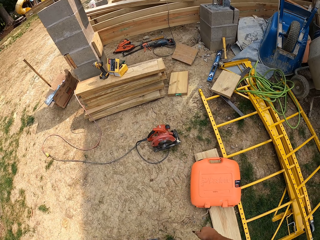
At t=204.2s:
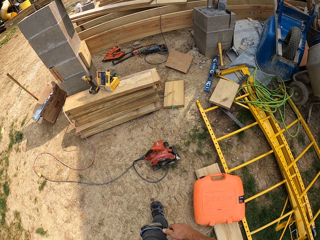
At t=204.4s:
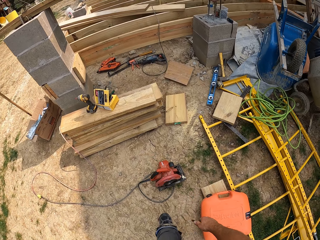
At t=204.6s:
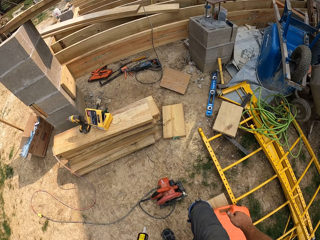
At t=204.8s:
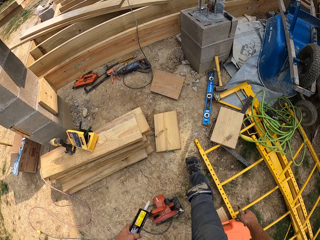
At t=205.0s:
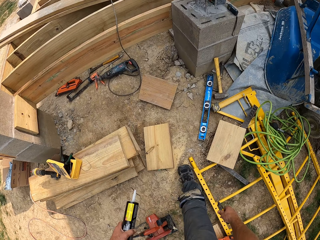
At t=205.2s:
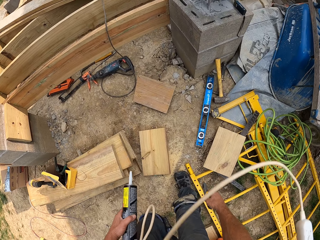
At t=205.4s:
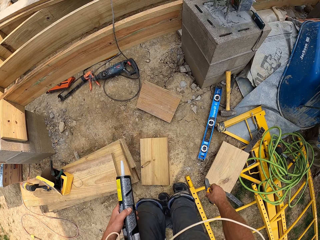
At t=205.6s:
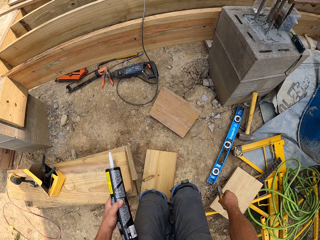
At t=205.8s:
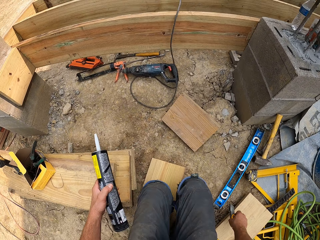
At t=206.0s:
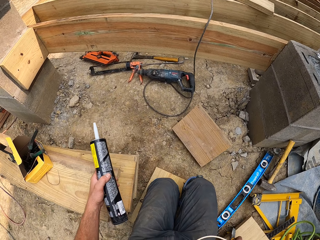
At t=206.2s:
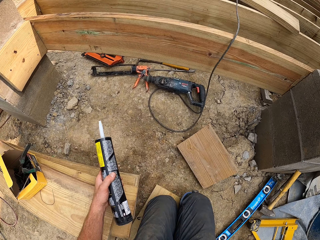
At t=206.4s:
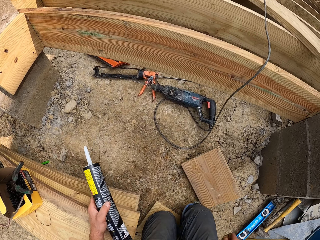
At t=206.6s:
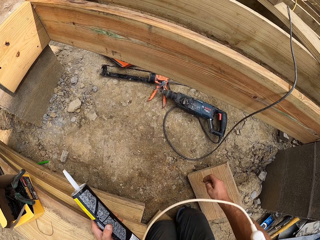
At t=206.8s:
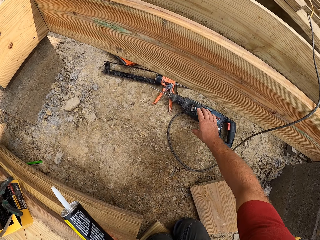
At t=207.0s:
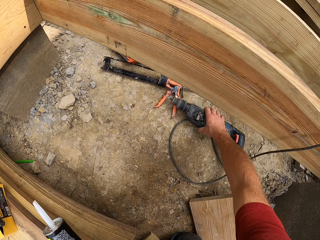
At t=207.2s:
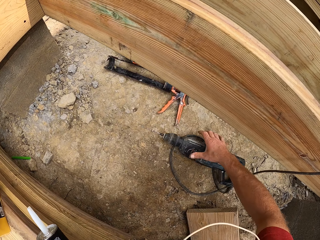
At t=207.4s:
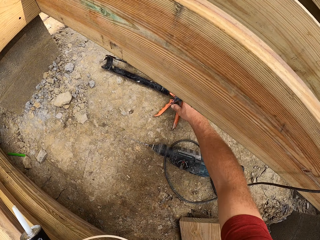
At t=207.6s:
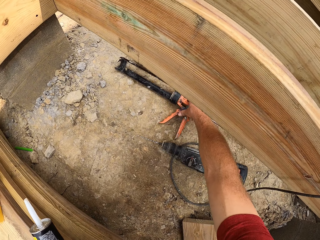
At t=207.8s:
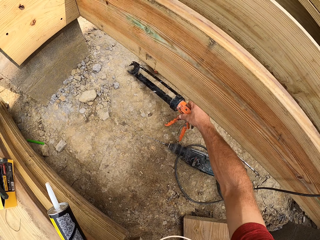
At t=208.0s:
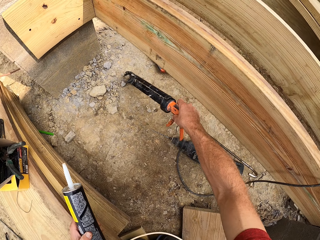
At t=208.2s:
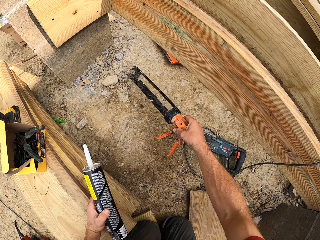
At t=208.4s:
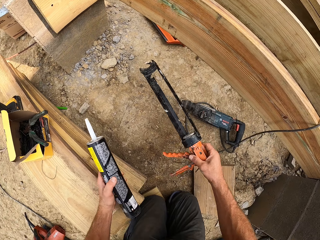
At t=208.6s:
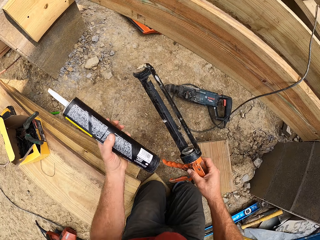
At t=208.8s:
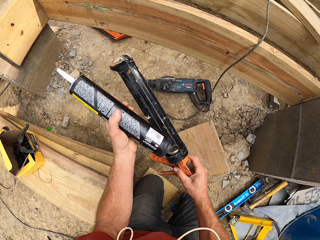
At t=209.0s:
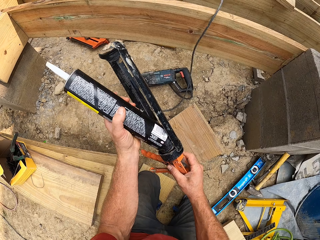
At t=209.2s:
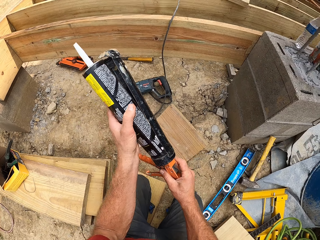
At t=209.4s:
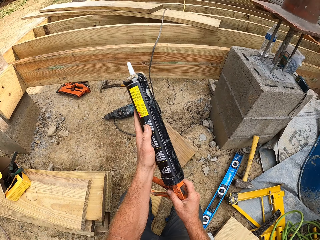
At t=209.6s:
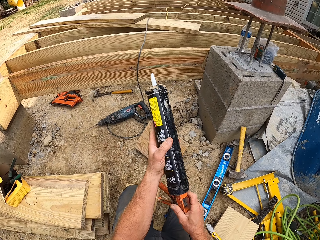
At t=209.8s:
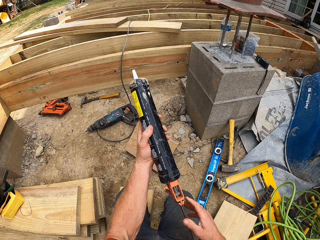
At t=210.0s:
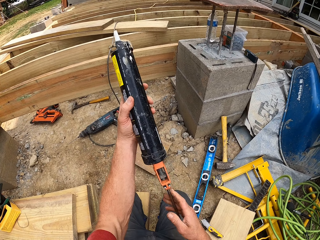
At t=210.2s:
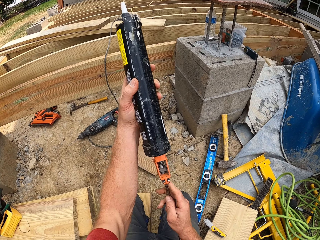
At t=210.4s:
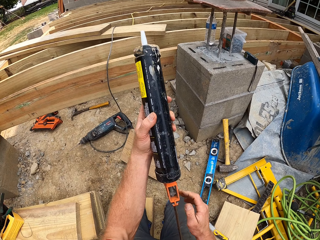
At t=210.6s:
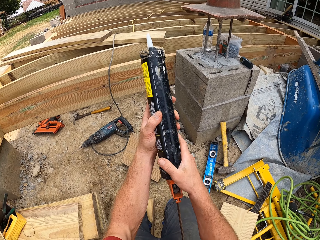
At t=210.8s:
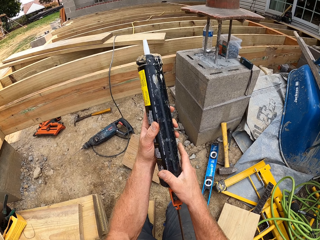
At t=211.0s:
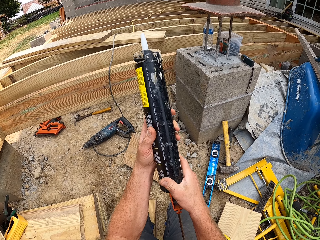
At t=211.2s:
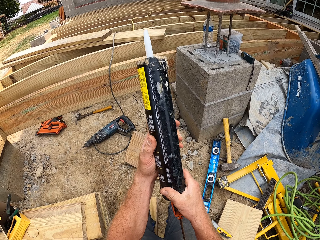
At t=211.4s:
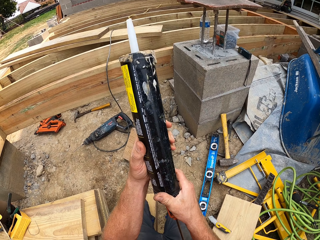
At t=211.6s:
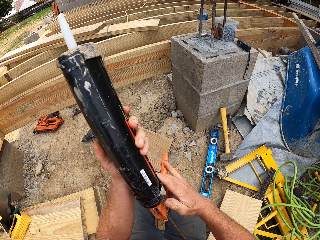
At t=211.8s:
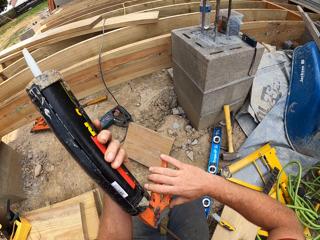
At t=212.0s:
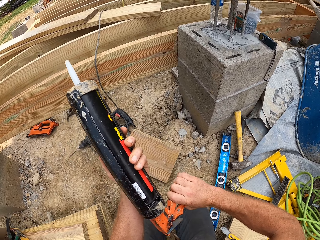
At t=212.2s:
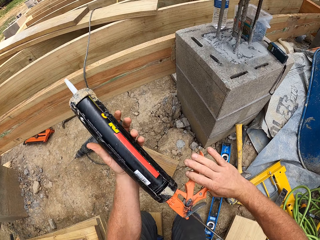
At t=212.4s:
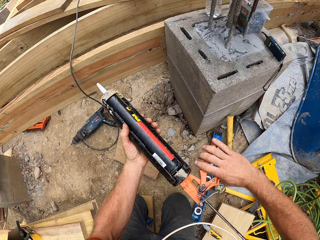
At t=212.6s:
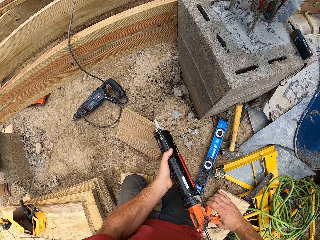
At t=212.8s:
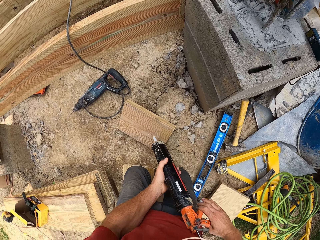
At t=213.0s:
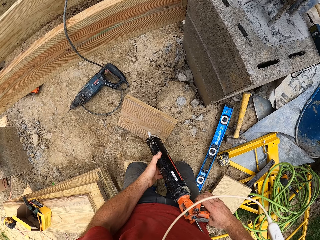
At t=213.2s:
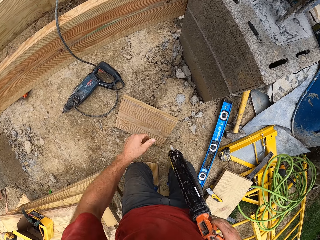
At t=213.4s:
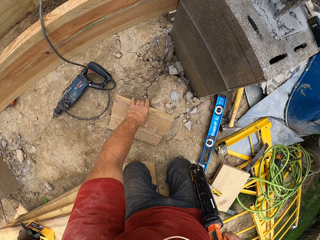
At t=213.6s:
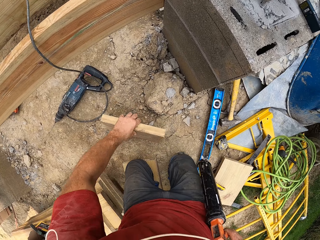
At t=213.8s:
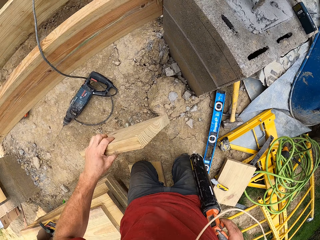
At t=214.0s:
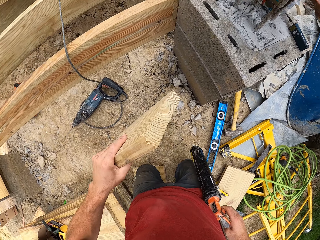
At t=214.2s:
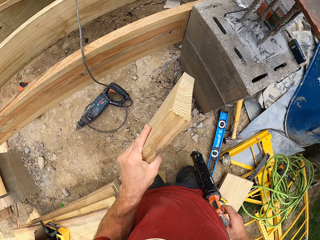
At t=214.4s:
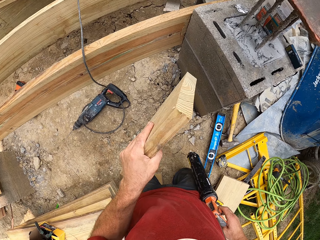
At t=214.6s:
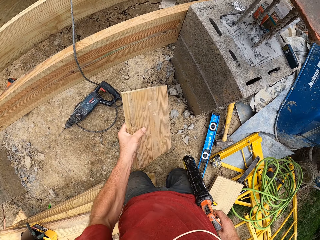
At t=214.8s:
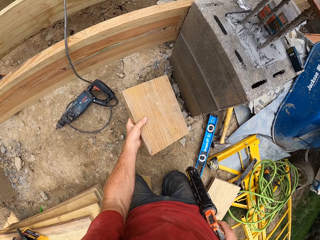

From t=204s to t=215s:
The camera wearer squats from his standing position. He shifts the drill driver. He picks up a glue gun. He inserts the glue container on the glue gun. He checks the glue gun. He puts the glue gun on the lap. He picks up a wood piece from the ground.

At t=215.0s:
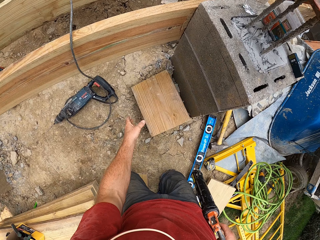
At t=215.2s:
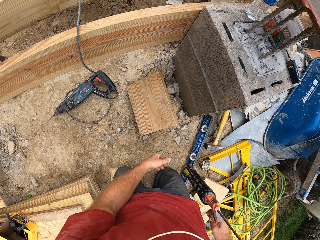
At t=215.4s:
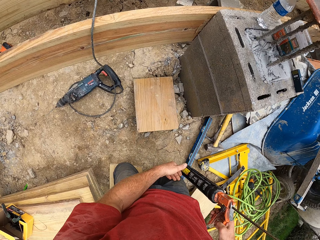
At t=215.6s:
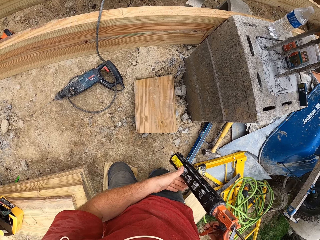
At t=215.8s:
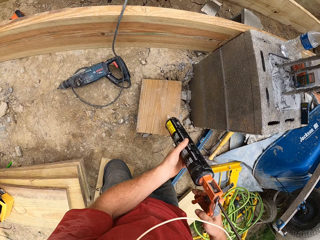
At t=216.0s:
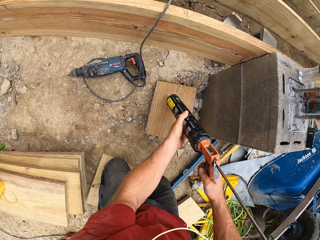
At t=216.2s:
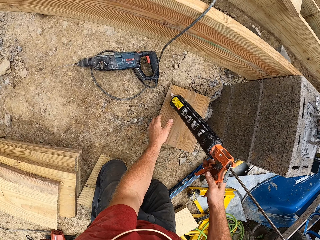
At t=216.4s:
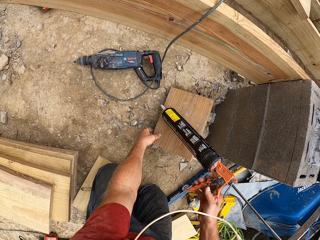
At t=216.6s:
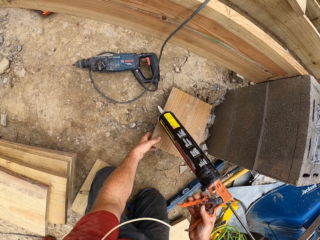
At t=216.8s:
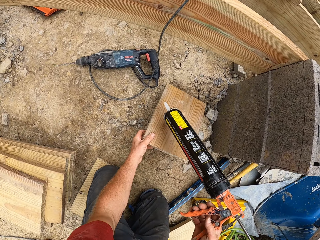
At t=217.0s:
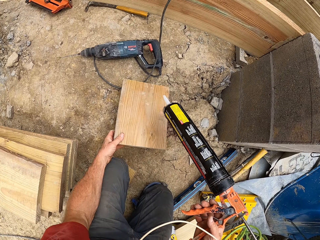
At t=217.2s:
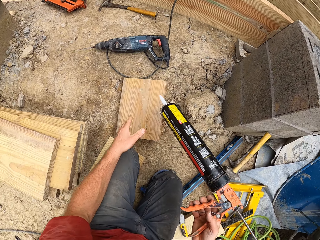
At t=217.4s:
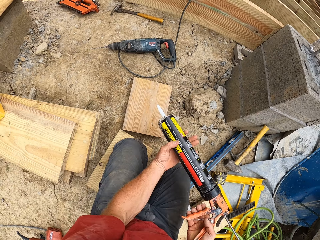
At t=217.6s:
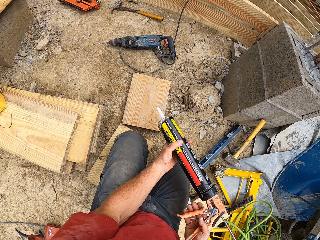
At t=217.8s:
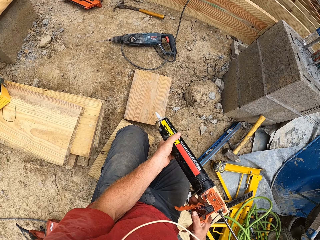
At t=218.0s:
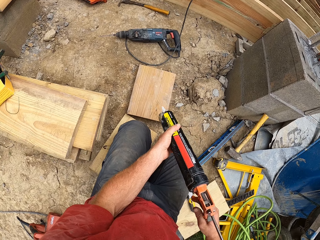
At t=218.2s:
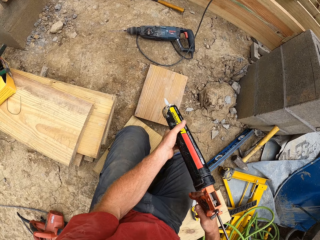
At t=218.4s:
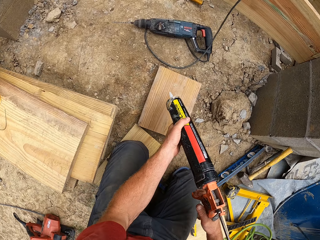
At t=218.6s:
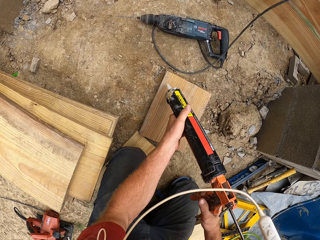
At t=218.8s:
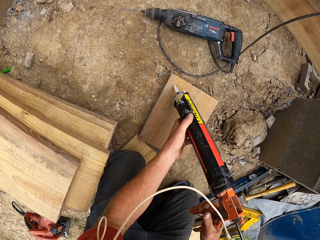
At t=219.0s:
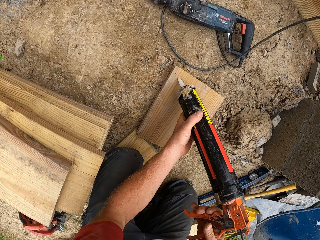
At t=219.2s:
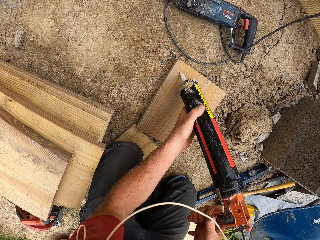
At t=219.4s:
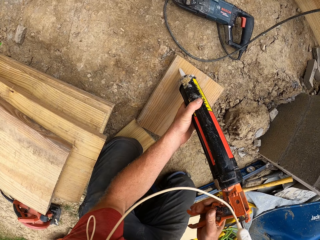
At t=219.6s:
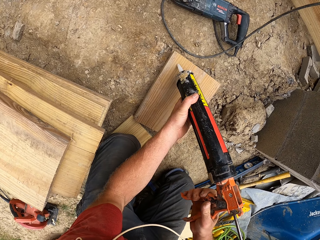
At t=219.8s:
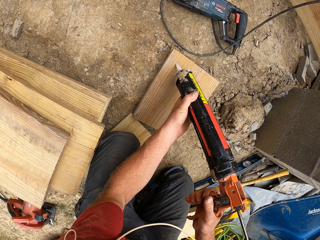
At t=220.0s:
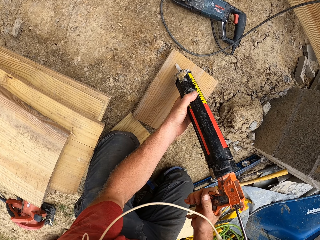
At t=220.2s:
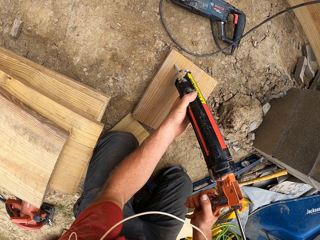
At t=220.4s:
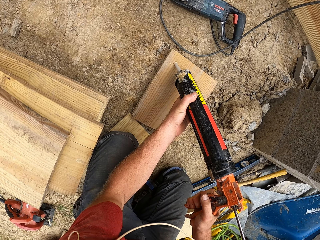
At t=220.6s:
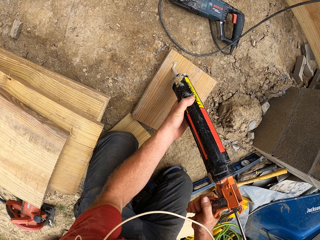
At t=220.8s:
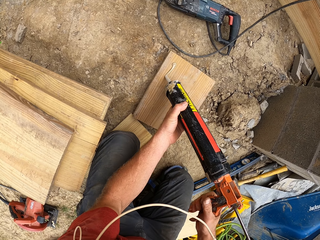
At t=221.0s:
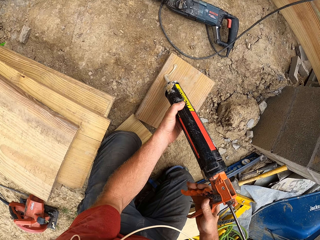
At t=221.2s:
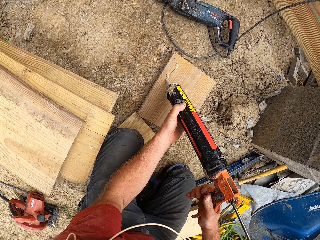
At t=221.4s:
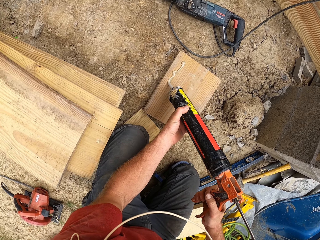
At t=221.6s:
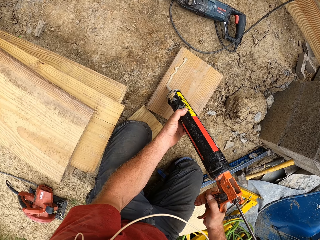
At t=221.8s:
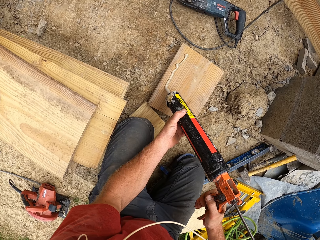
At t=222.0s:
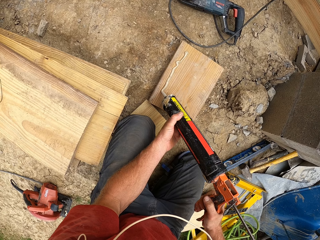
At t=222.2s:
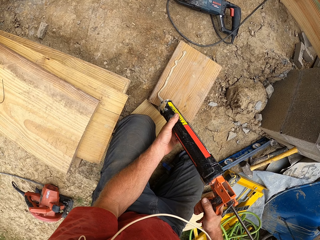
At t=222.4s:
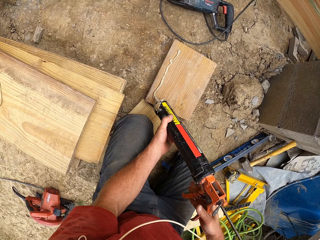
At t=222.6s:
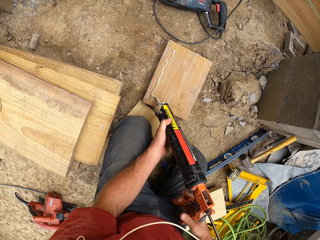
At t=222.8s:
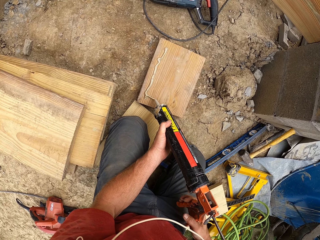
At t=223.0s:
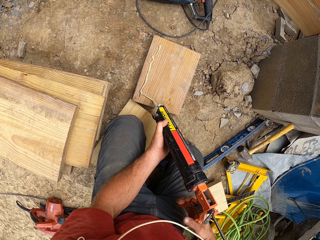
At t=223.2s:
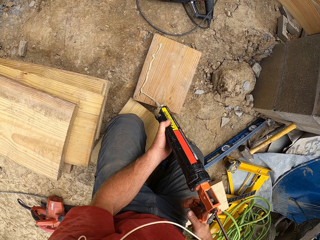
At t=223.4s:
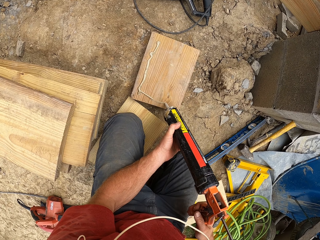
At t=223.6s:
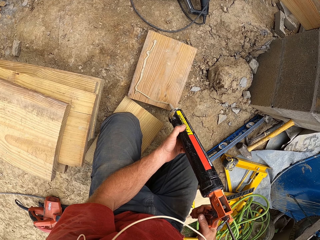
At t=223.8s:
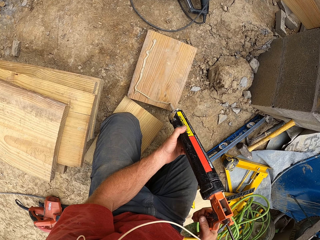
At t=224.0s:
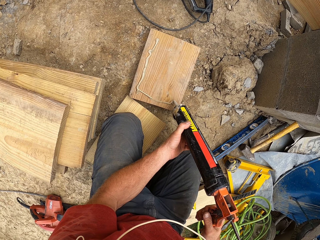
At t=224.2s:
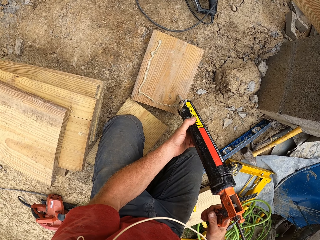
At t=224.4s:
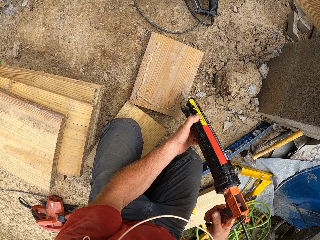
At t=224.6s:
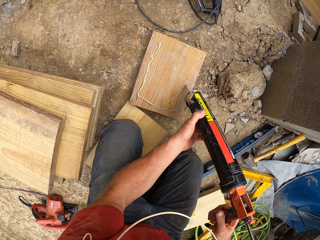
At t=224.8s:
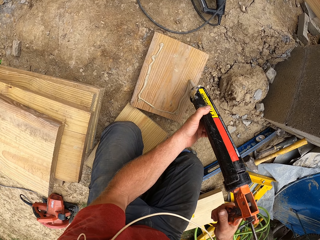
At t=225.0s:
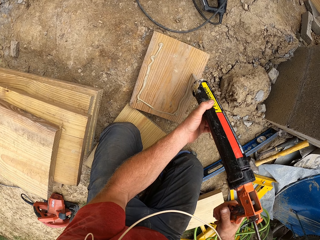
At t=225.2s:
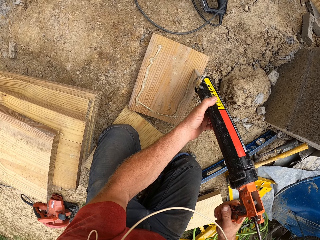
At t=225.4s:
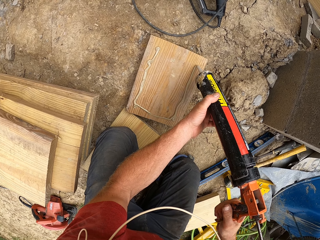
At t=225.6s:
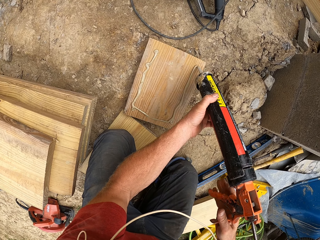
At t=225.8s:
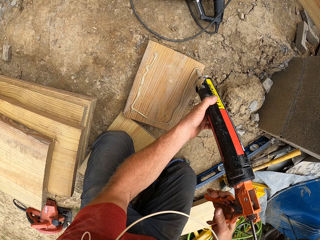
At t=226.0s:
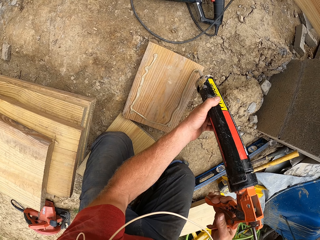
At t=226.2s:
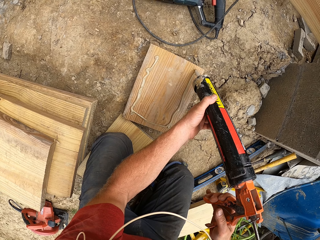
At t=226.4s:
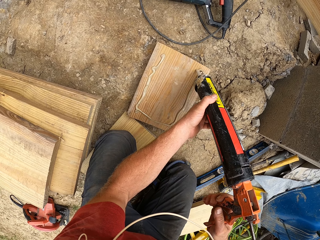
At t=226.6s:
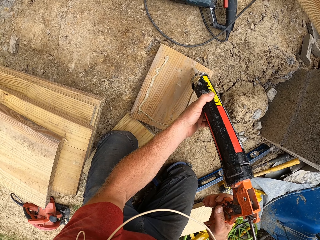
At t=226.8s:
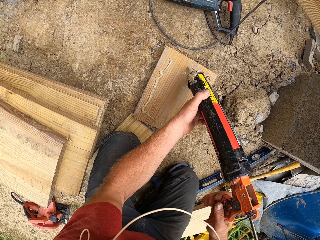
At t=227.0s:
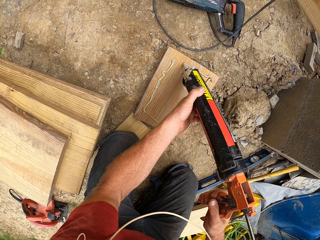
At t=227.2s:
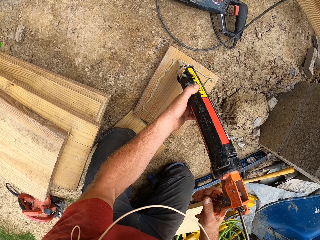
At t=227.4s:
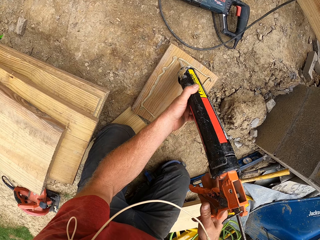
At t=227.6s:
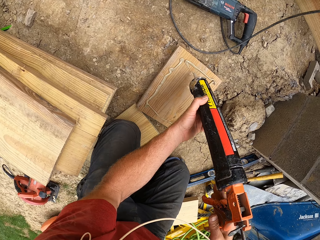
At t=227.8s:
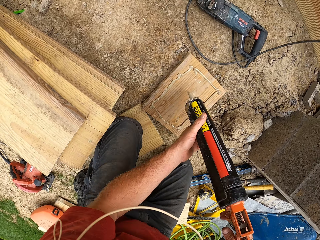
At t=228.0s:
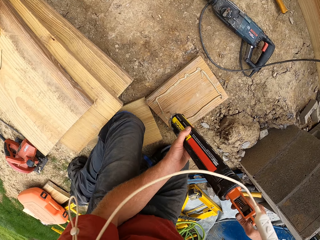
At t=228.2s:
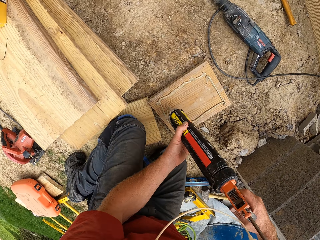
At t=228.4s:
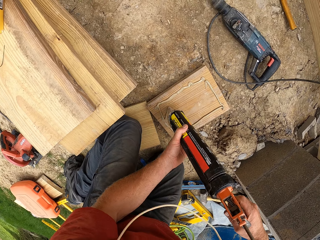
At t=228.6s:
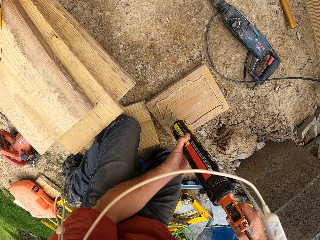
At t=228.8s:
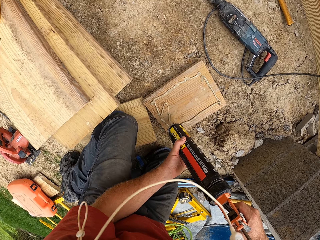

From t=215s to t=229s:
The camera wearer puts the piece of wood on the ground. They move the glue gun and put the glue gun on the piece of wood. They place the piece of wood on another position on the ground. They turn the glue gun. They apply the glue on the piece of wood.
